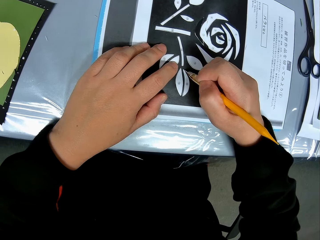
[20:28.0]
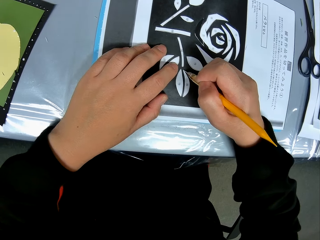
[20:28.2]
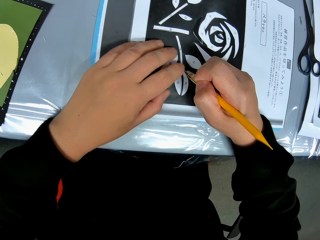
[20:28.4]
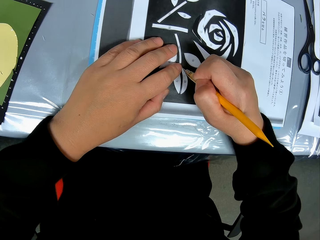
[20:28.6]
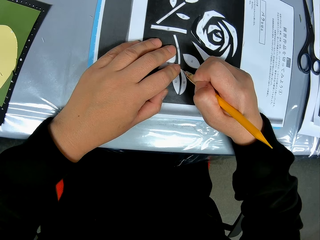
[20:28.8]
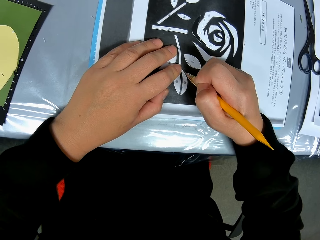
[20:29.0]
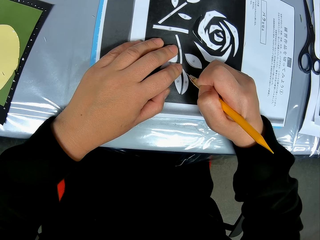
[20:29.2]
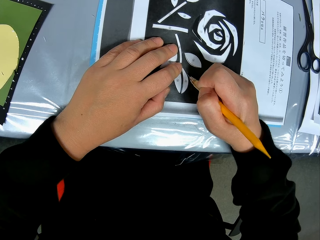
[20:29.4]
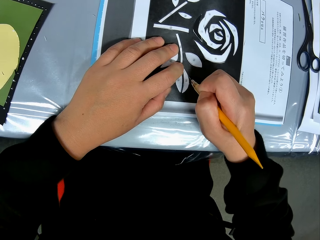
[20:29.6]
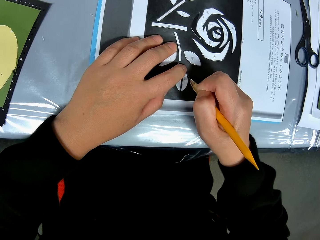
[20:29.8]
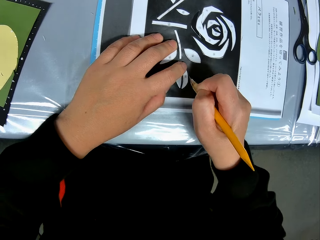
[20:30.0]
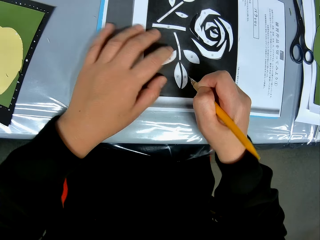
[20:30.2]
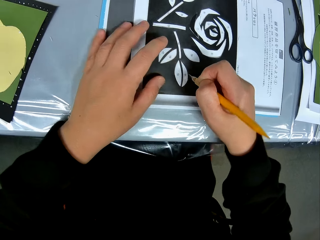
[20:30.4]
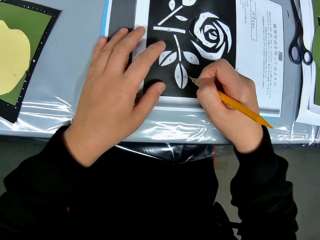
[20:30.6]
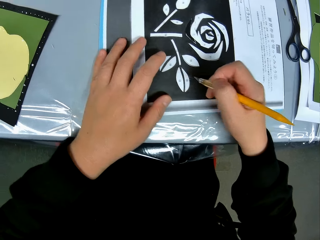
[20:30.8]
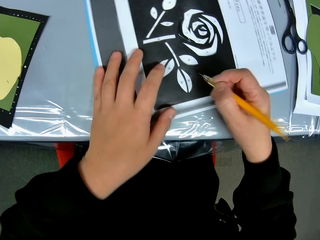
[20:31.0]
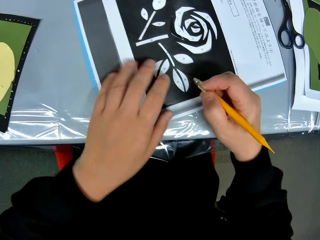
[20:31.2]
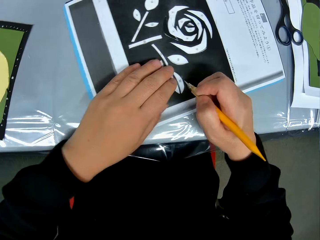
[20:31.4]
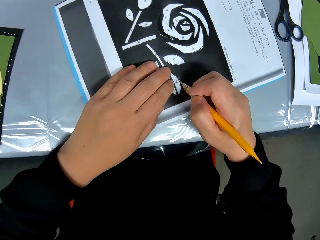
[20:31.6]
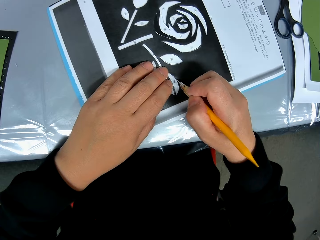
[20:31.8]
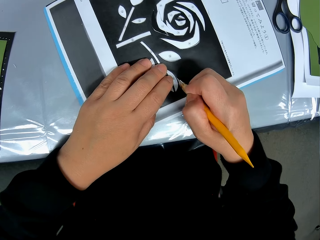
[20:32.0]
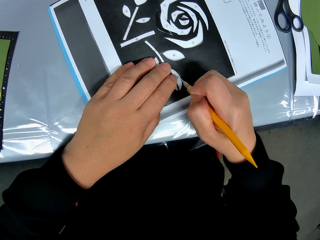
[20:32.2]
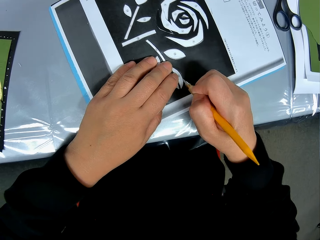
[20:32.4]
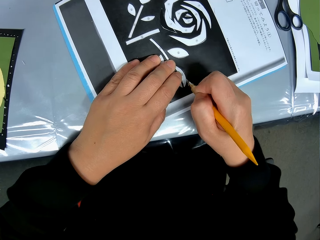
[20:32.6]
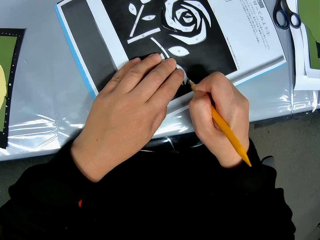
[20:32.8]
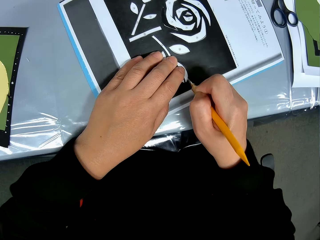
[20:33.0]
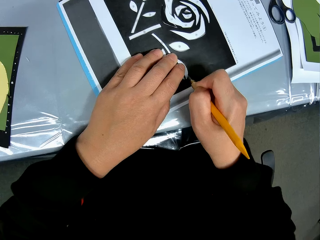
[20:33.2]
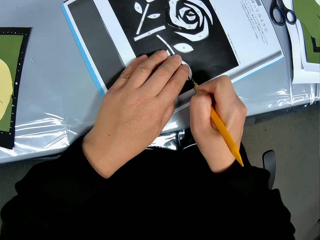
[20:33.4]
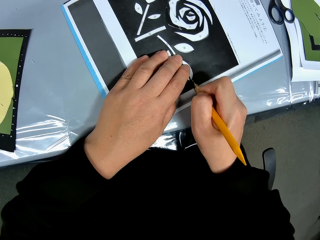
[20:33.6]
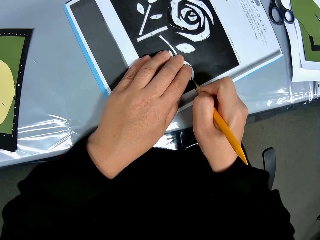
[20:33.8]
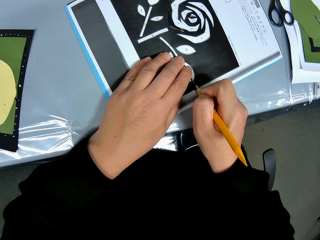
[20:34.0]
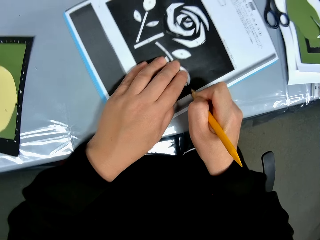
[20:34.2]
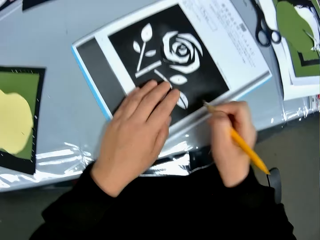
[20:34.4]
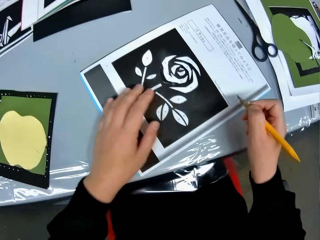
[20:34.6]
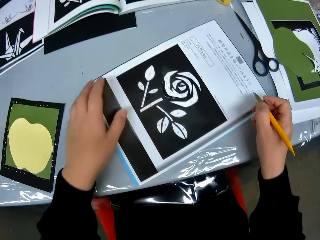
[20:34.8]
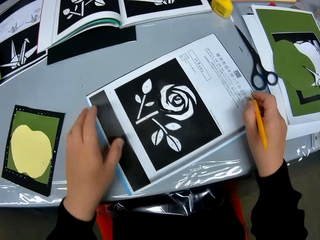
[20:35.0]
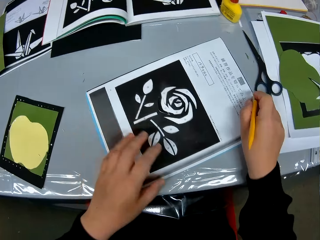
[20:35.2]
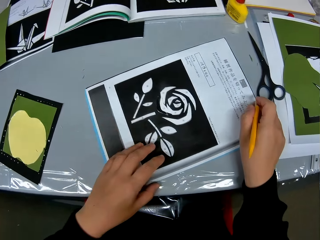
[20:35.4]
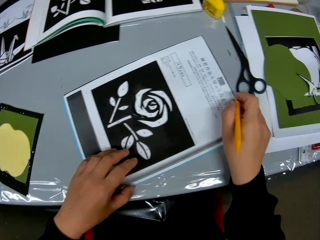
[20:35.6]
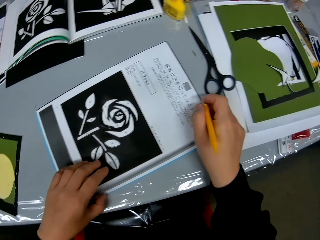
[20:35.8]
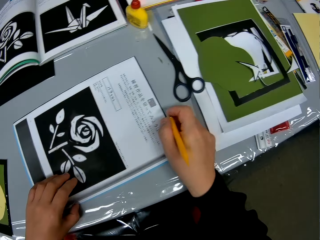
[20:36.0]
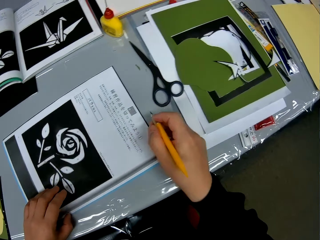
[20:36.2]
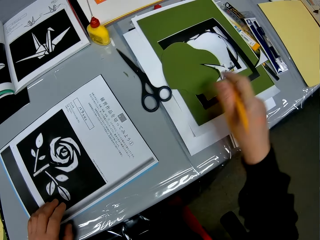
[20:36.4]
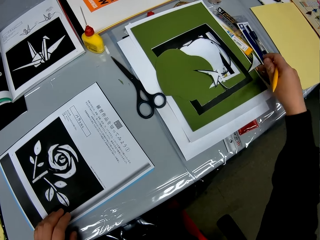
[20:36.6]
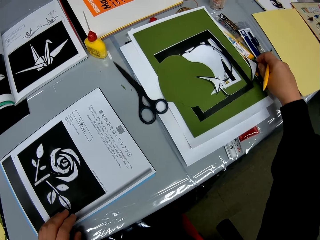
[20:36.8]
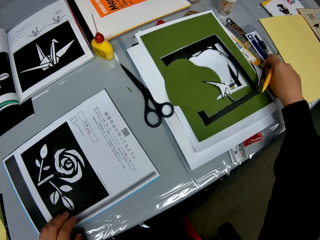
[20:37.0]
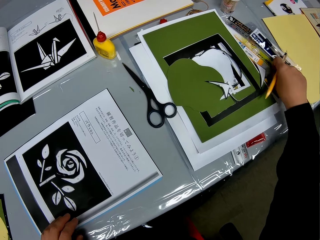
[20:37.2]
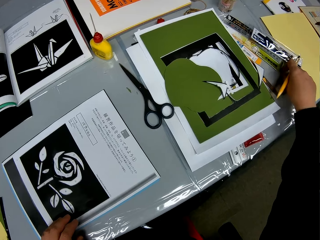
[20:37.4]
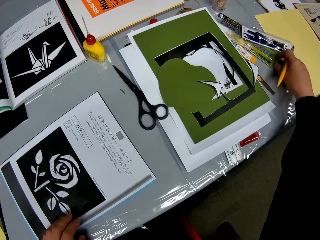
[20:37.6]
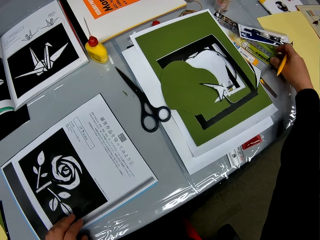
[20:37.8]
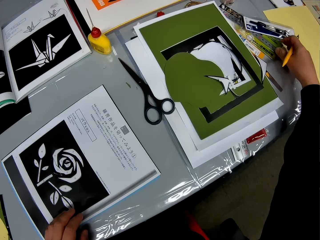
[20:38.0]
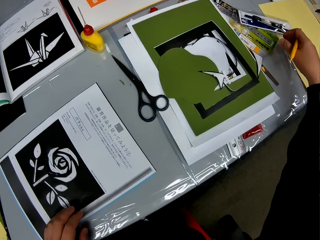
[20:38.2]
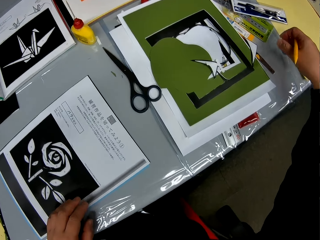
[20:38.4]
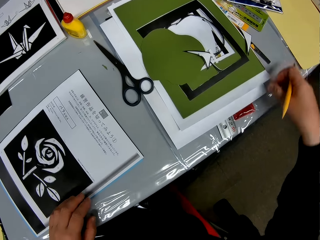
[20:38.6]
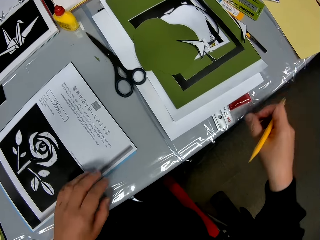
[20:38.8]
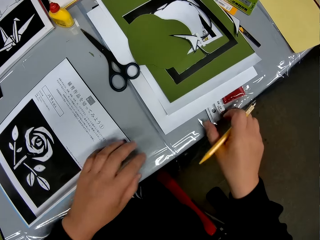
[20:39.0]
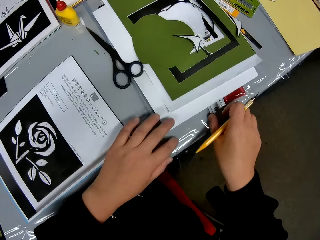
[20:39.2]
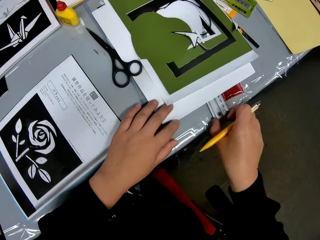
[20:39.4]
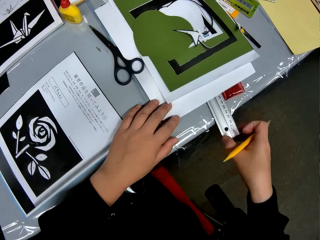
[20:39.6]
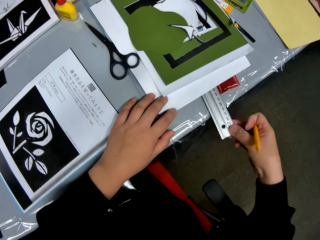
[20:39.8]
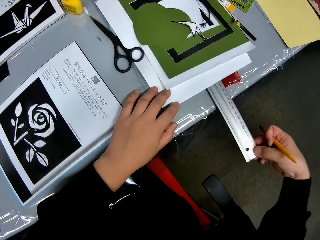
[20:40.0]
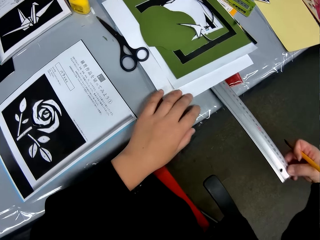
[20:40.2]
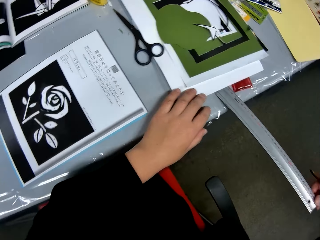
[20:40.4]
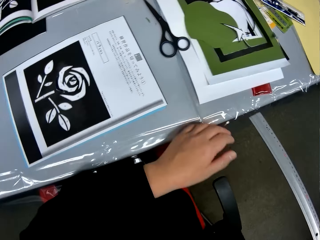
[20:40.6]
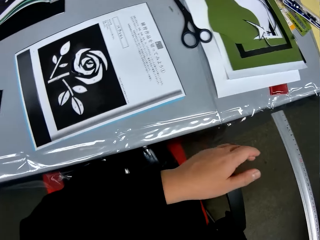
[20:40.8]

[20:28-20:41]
The camera wearer adjusts the position of the paper on the table again. She continues tracing the drawing on the paper with the craft knife. She adjusts the position of the paper on the table again. She moves papers on the table with her right hand. She picks up a measuring ruler from the table.

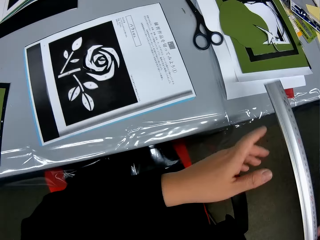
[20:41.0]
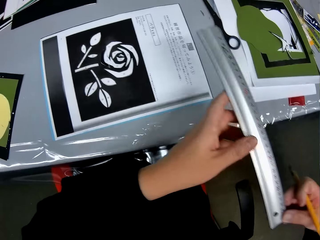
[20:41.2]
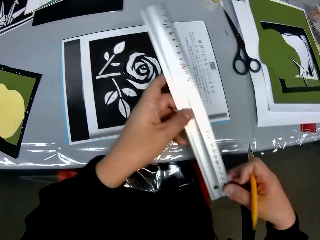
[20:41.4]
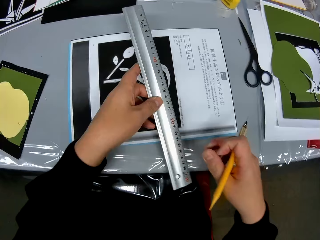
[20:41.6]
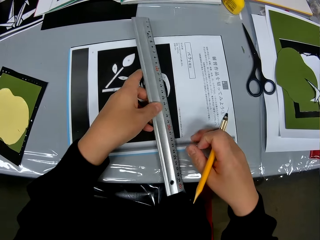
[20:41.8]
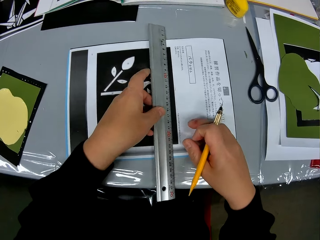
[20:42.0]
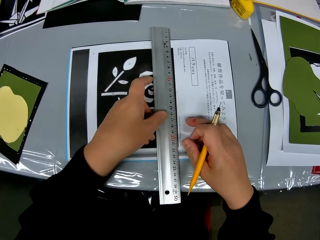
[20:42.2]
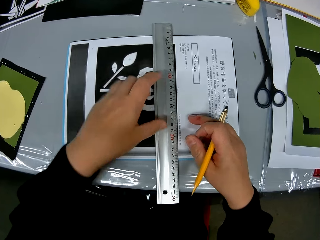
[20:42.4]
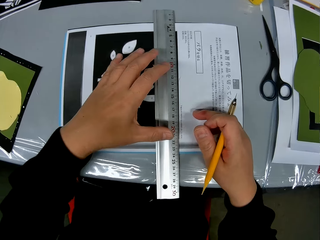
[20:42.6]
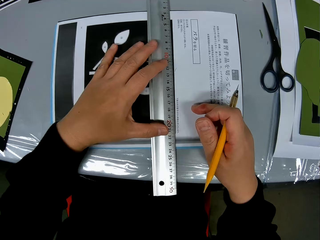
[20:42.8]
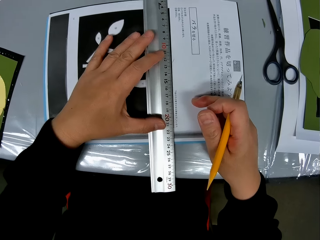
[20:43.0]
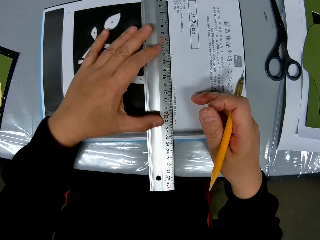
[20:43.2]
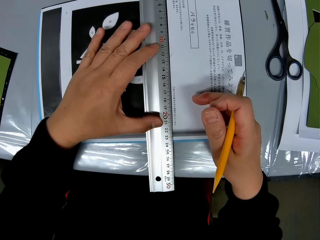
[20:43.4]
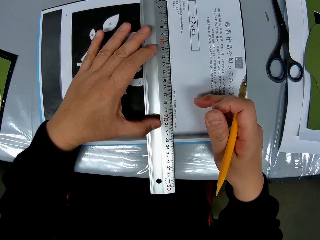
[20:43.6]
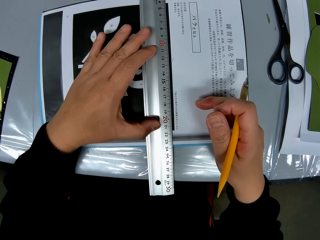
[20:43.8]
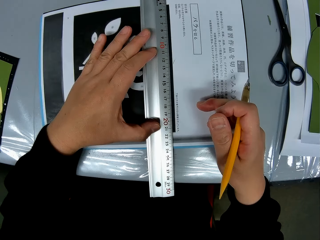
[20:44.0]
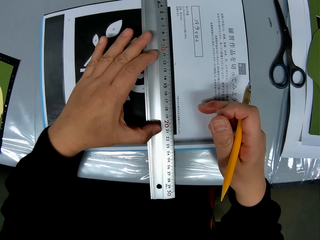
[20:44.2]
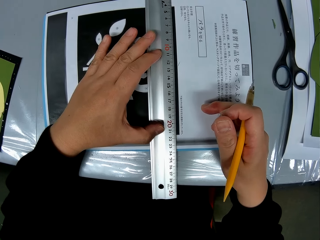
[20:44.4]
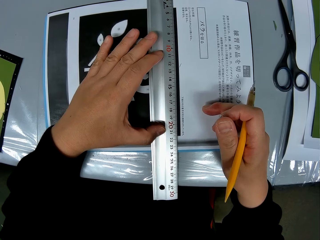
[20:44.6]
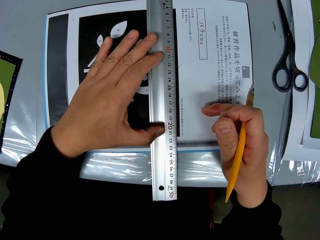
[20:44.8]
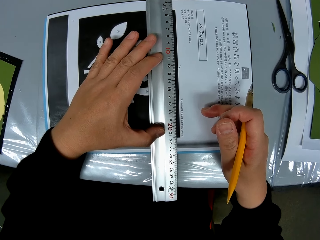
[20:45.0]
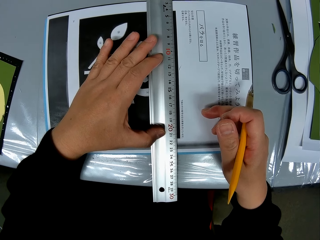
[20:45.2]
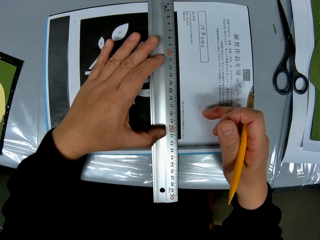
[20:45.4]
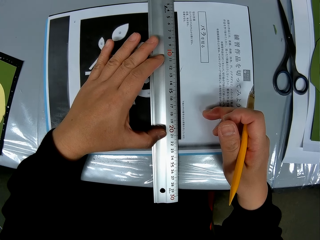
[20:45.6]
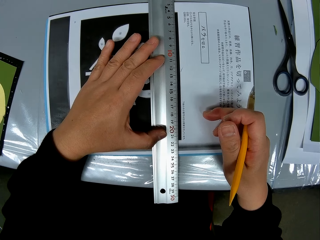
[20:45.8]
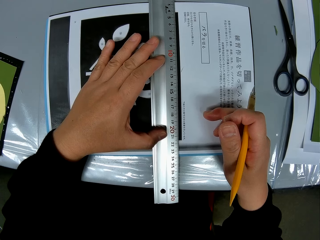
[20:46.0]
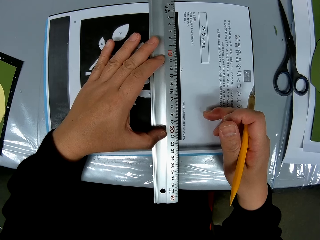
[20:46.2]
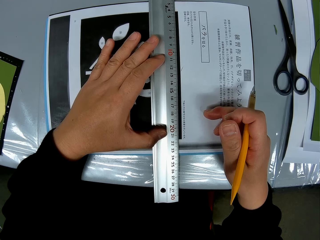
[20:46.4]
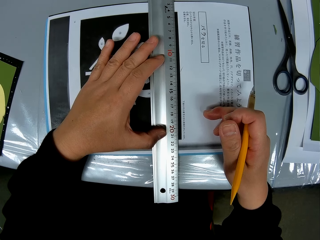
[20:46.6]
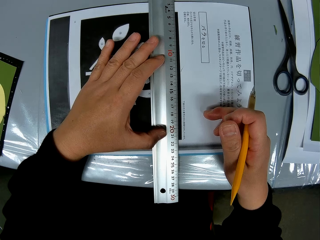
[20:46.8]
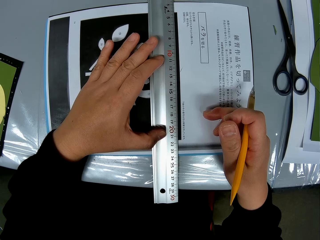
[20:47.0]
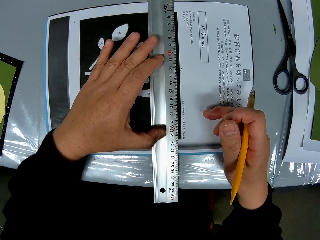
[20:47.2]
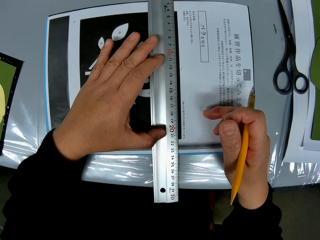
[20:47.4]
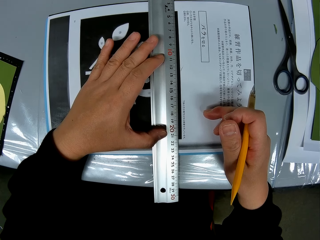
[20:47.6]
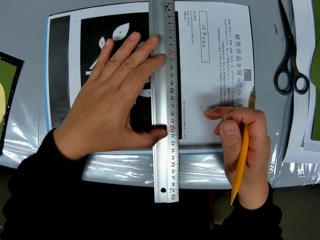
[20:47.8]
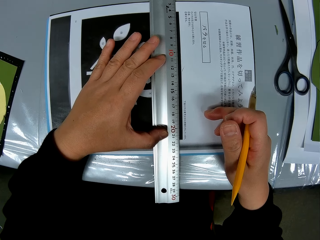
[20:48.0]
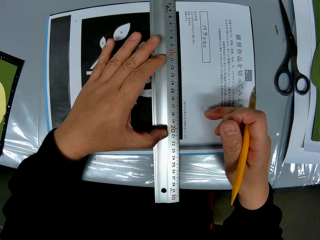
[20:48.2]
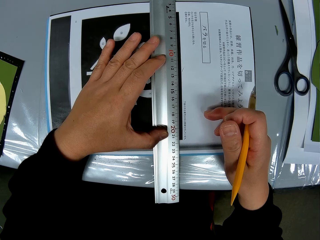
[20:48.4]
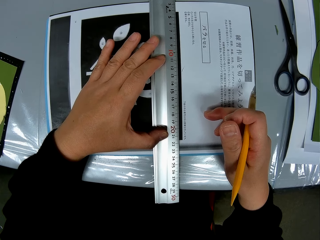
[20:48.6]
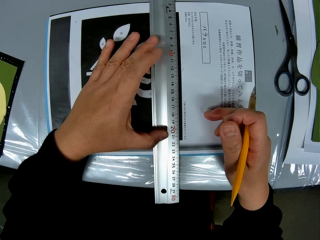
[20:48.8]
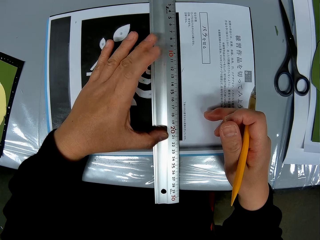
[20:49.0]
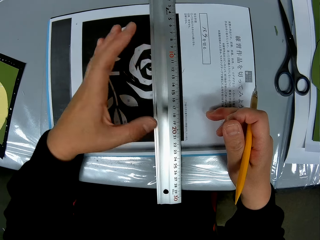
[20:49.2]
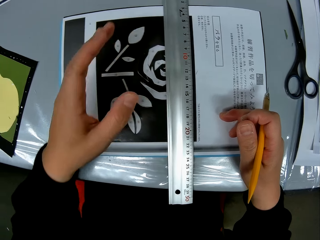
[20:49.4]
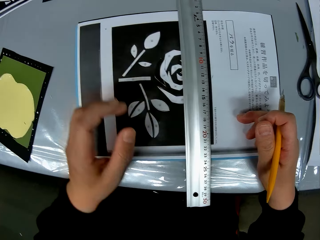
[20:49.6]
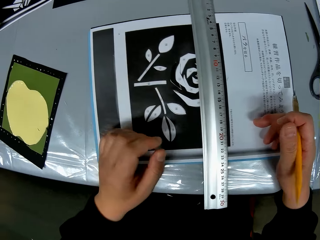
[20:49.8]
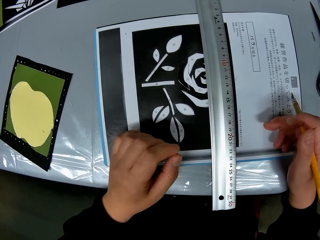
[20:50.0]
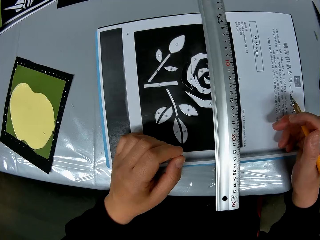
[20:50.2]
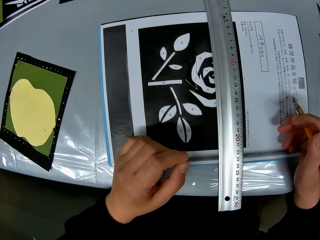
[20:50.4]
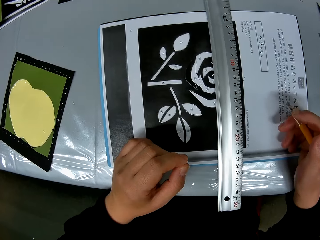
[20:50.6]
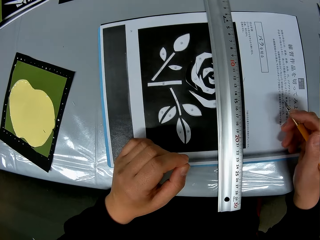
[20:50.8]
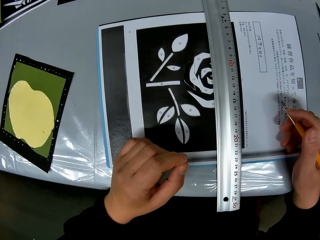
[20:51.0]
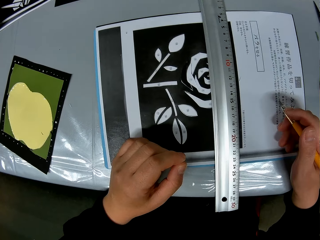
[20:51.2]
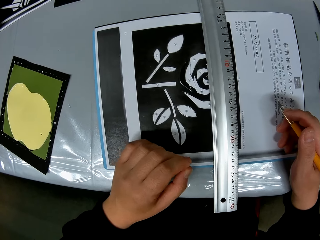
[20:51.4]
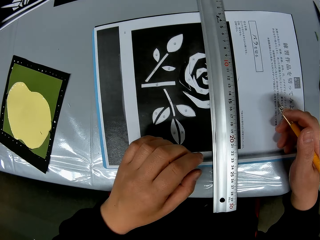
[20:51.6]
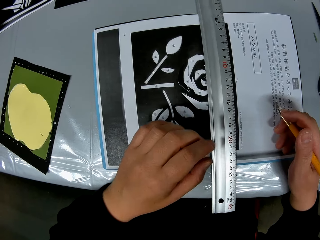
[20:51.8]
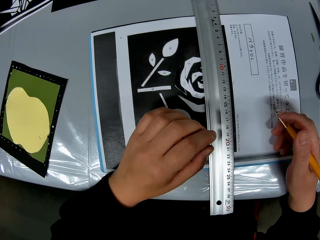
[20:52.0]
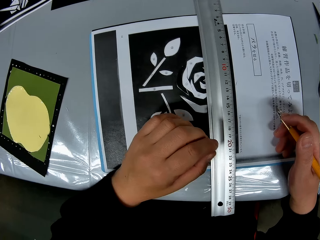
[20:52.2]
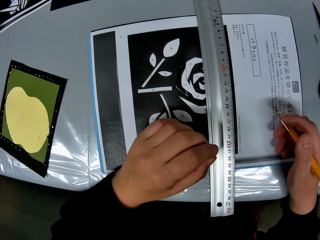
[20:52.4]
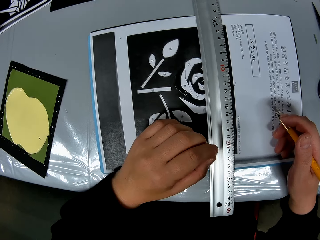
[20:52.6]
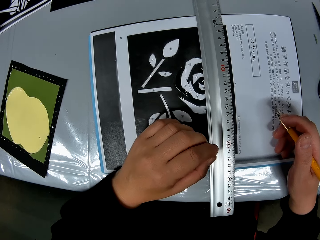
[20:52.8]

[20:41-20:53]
The camera wearer sets the ruler on the drawing. They measure the drawing book. They check the accuracy of the drawing on the table.
